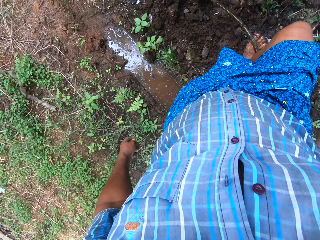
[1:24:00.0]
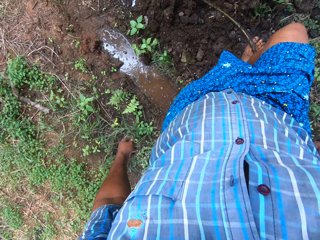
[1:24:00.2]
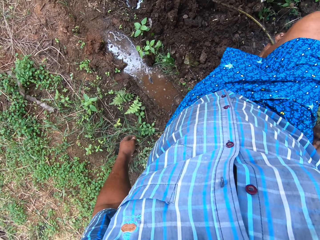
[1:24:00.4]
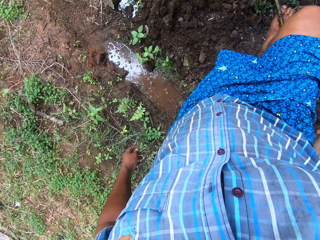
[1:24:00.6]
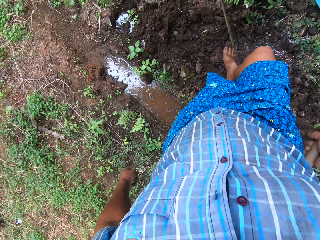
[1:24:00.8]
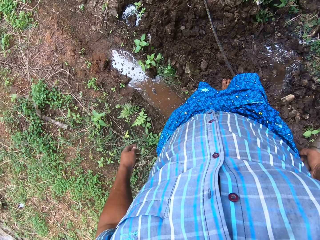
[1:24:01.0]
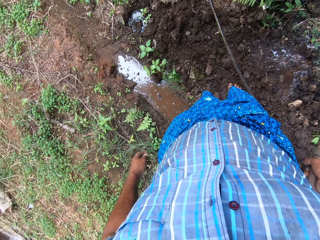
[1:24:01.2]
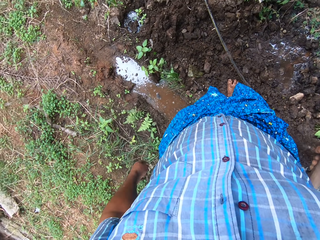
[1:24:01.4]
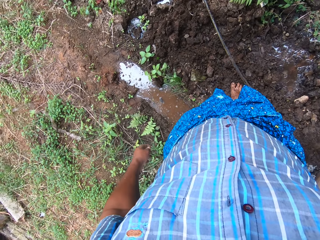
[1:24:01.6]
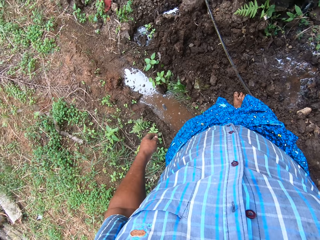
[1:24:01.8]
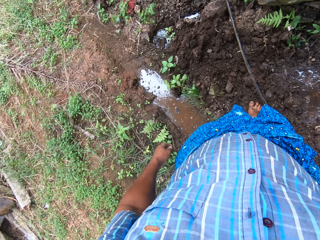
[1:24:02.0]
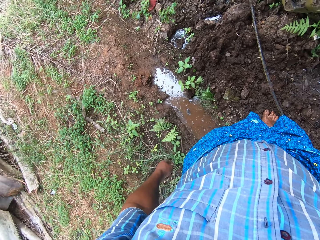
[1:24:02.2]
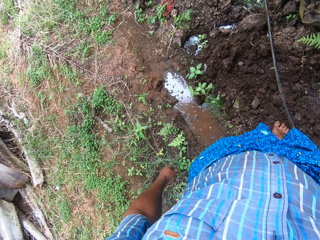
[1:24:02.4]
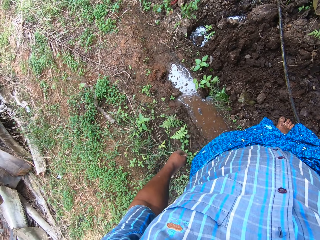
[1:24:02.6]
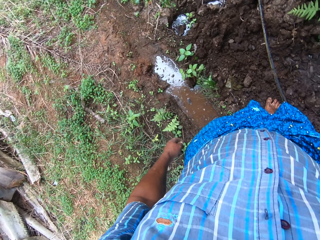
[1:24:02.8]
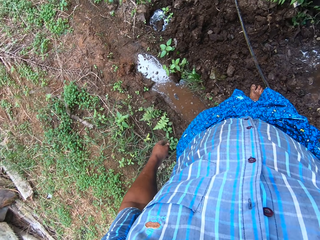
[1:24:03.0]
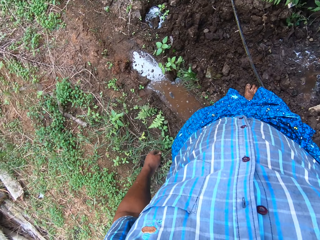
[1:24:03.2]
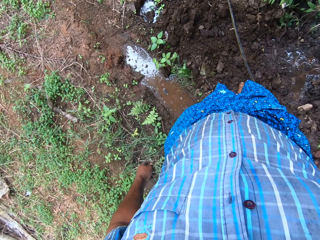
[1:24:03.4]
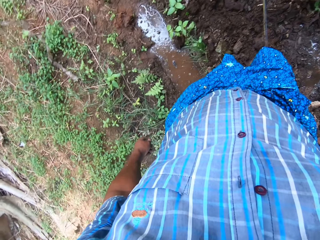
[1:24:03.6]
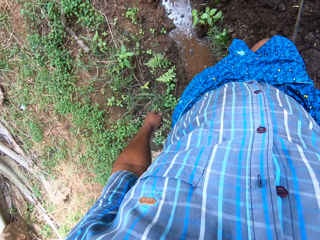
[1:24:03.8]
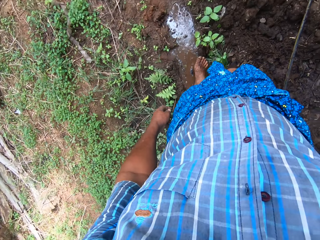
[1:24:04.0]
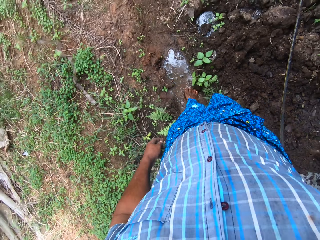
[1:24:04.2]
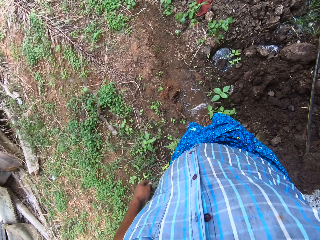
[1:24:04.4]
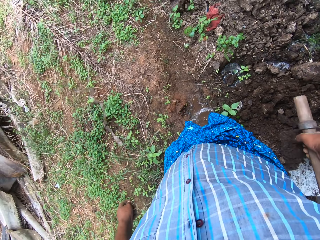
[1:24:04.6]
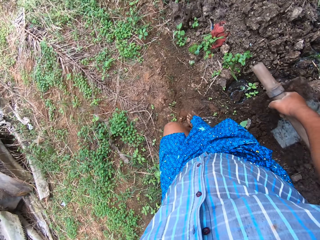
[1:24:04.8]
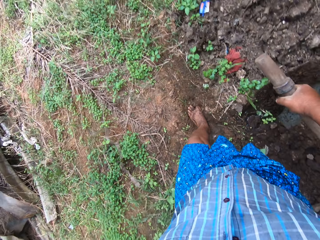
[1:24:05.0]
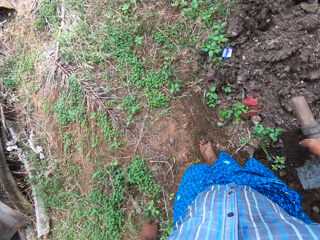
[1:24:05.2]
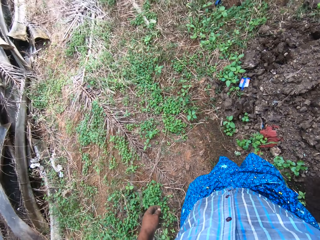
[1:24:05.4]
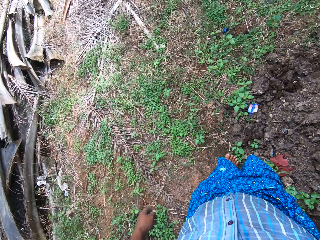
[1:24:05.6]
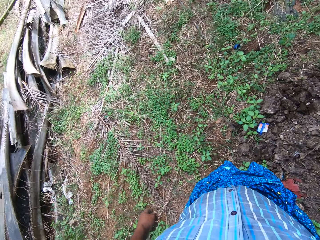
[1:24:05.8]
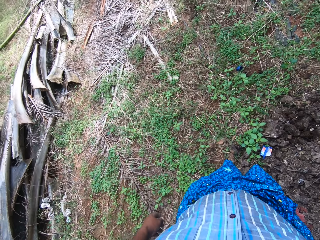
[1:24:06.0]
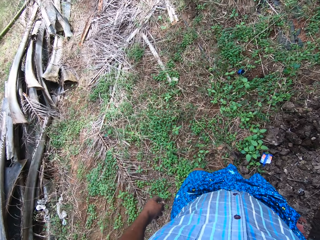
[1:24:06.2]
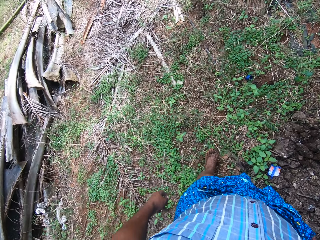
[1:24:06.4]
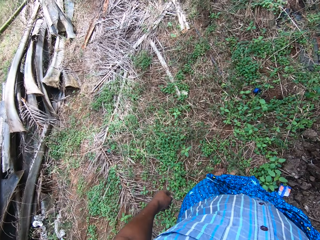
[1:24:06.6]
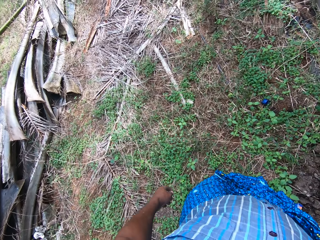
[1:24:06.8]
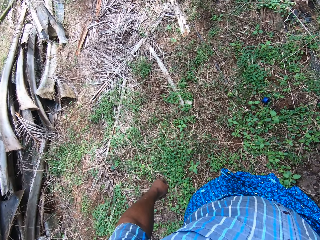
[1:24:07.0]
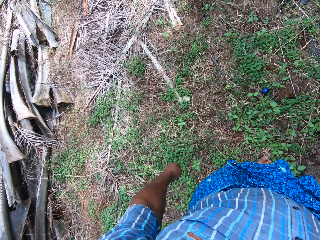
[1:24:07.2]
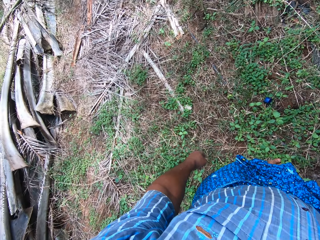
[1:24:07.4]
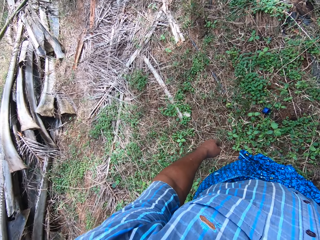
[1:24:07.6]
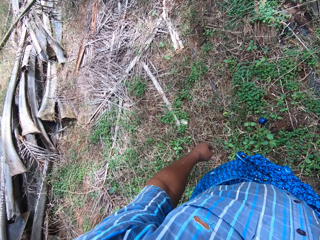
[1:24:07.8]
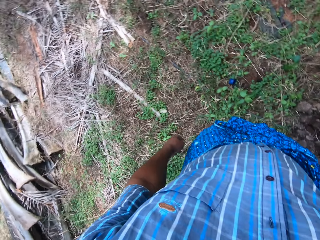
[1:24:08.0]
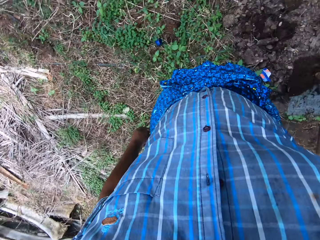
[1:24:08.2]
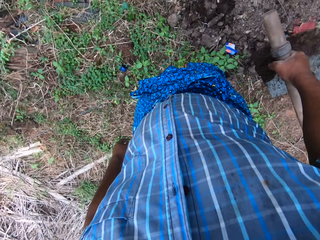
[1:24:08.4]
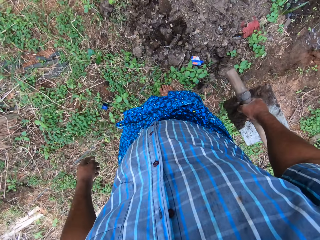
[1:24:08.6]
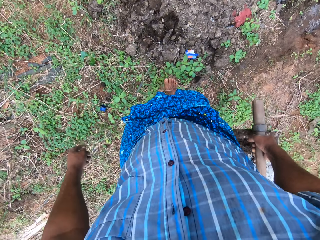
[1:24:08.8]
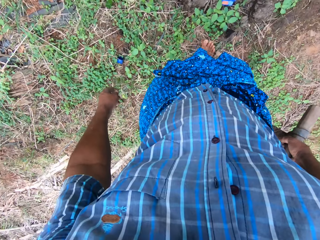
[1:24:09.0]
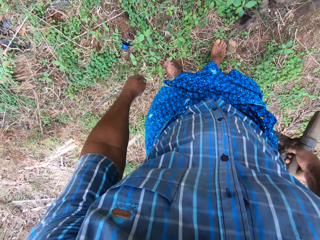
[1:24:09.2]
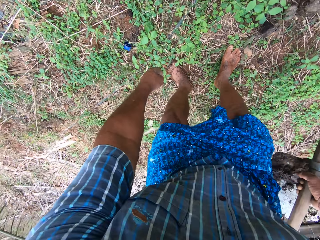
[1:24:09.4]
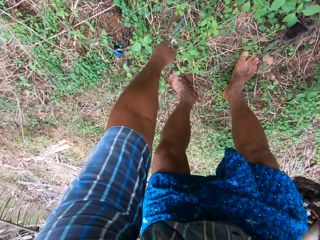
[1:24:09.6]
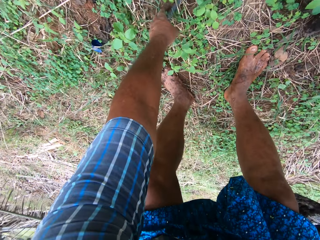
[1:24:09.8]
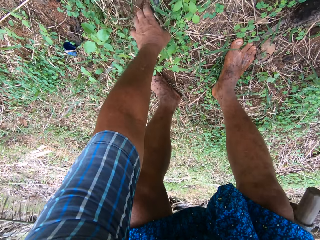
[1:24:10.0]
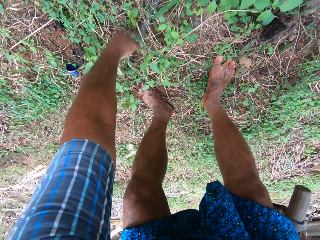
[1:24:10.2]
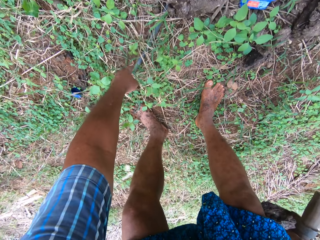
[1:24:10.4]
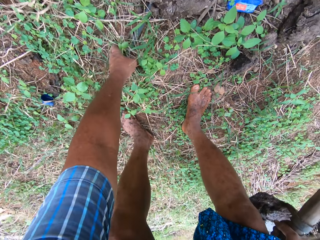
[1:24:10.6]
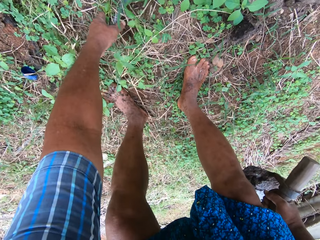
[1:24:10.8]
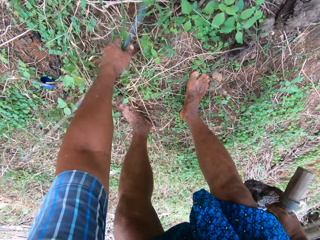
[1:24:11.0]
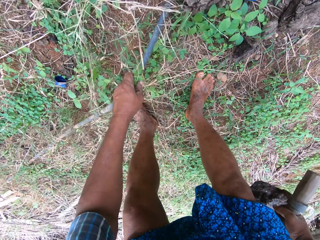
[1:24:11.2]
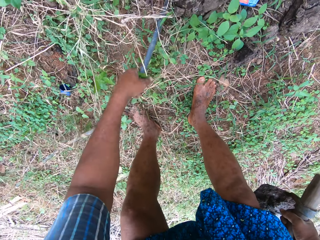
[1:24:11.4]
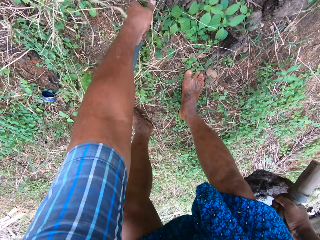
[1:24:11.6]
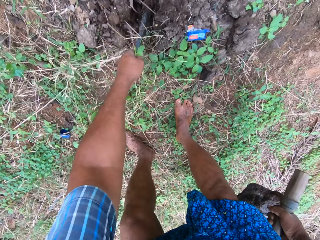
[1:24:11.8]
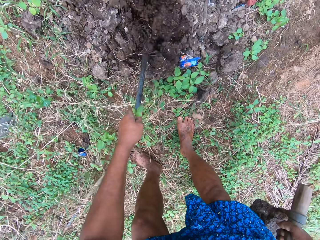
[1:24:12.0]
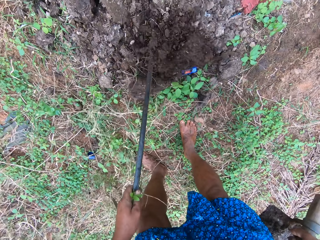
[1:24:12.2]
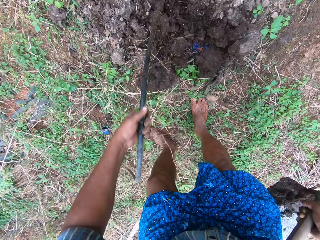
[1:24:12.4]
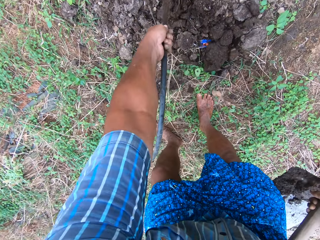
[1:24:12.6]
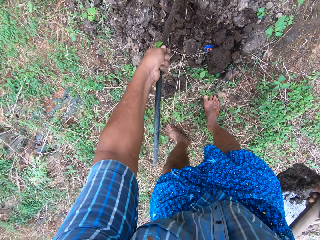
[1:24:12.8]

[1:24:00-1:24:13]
The camera wearer lifts the pipe with his leg. He looks around the farm. He walks to the front of the tree. He looks around the farm. He pulls out the pipe from the sand in front of the tree.

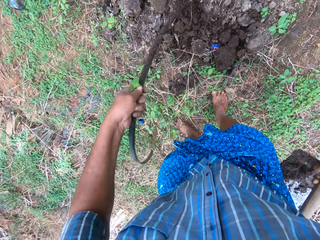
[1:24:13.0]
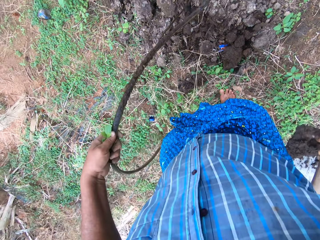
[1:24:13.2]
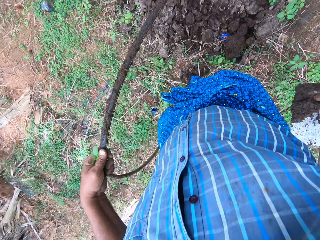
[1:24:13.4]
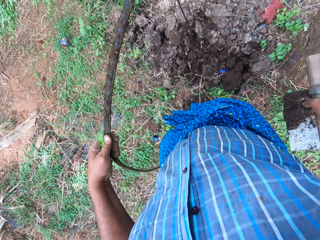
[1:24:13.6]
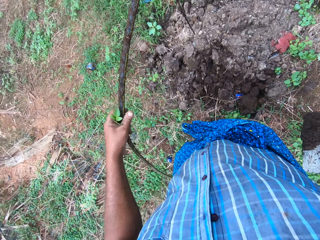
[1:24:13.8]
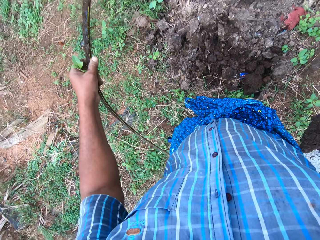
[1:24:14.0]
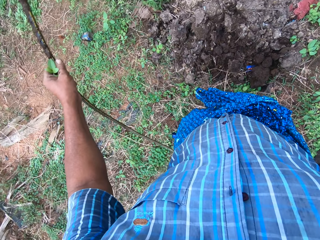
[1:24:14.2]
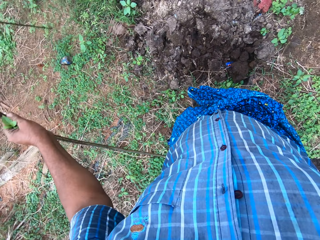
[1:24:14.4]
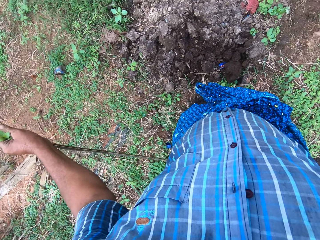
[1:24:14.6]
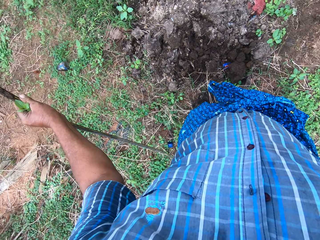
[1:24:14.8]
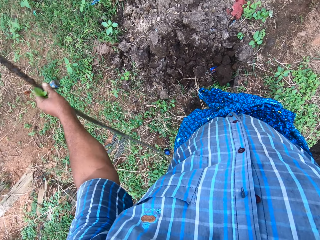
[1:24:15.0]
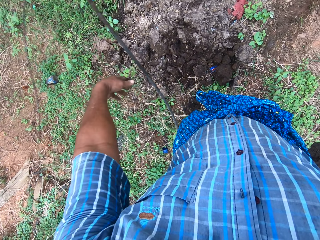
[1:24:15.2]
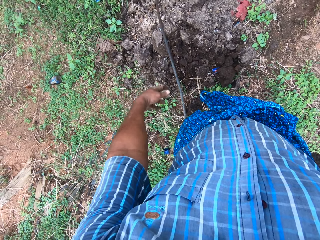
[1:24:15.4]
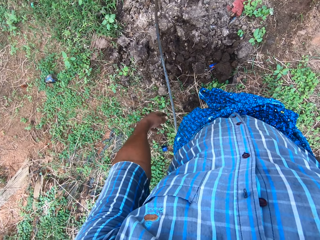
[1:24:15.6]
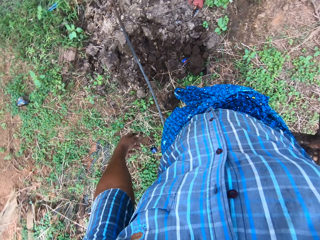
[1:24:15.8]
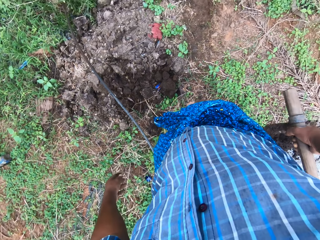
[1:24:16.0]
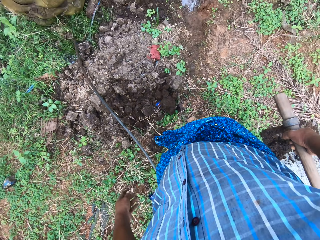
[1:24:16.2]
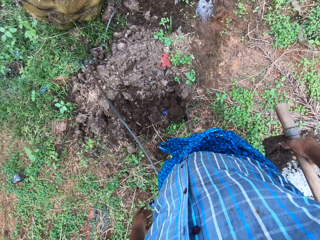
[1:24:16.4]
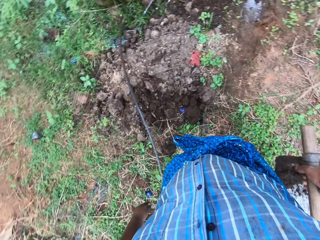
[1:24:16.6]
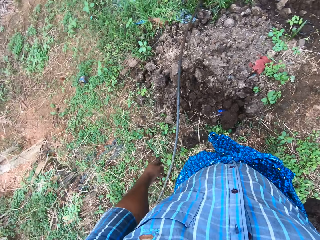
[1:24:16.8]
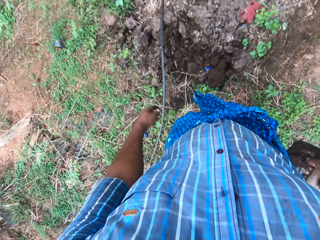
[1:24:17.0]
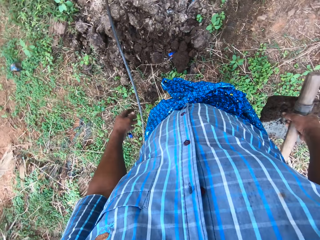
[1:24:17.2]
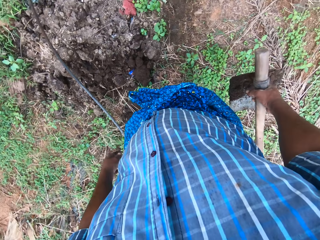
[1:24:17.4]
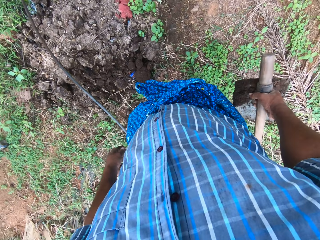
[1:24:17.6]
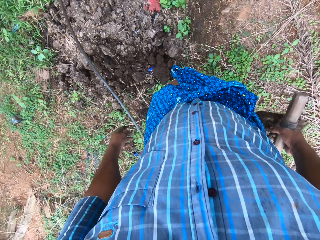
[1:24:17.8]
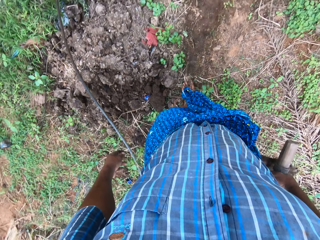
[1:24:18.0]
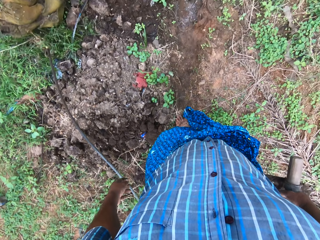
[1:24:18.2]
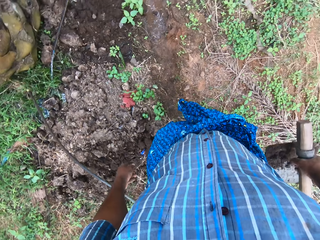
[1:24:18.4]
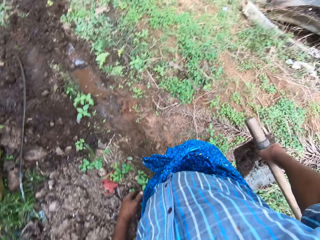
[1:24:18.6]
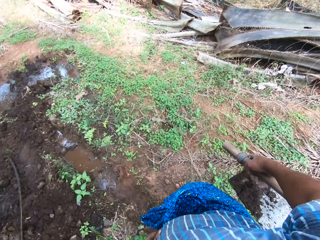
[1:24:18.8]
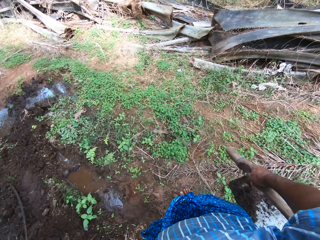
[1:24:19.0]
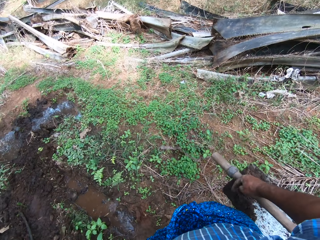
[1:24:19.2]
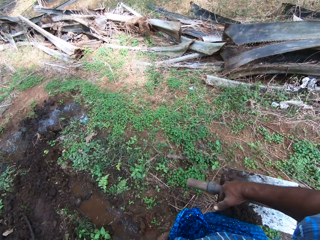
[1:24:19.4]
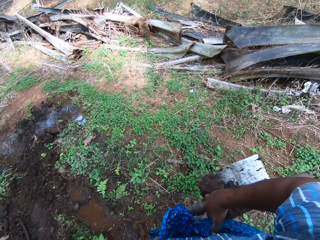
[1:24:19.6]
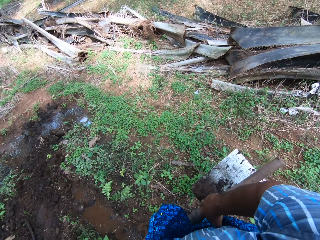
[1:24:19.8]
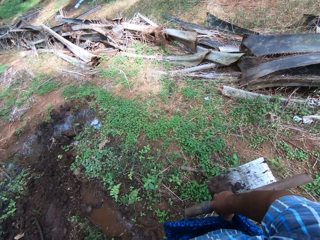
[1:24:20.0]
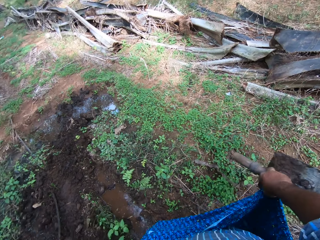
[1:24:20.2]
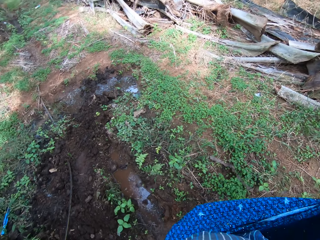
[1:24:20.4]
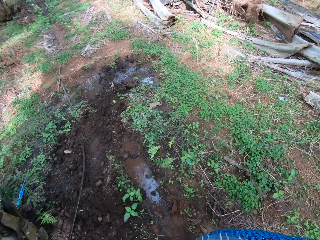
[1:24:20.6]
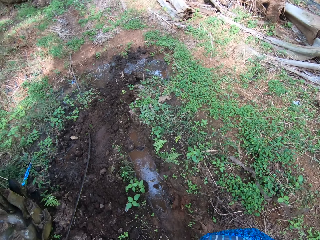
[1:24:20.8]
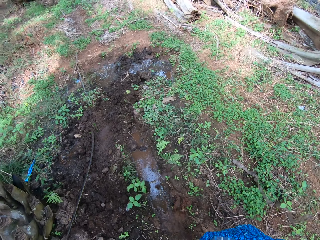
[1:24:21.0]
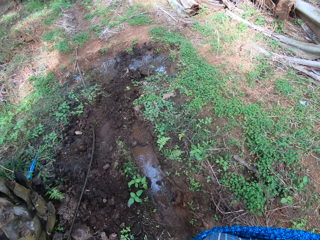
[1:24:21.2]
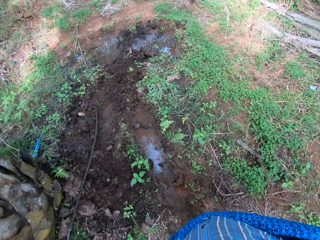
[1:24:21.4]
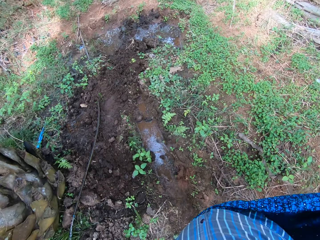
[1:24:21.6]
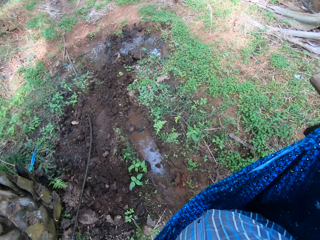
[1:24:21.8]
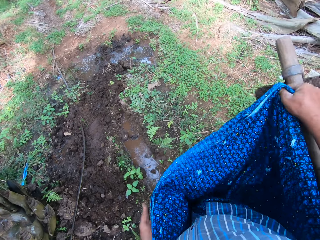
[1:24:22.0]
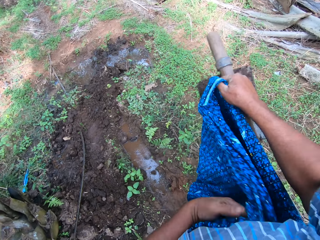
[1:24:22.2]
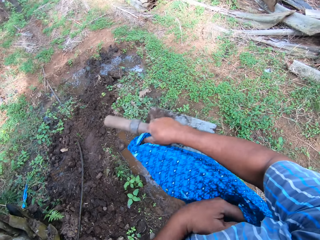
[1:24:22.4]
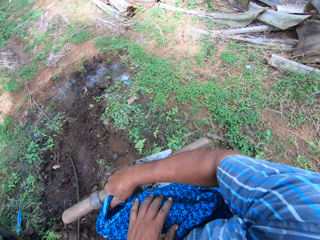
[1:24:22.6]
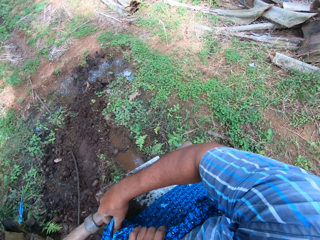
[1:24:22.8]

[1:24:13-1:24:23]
The camera wearer throws the pipe on the ground. He looks around the field work area. He adjusts the wrapper on his waist. He moves some steps.
